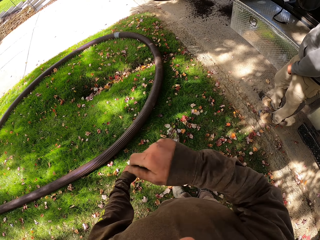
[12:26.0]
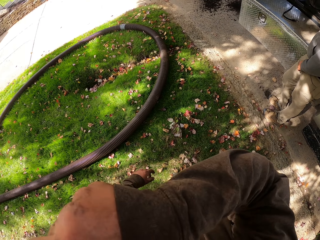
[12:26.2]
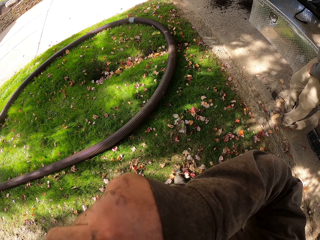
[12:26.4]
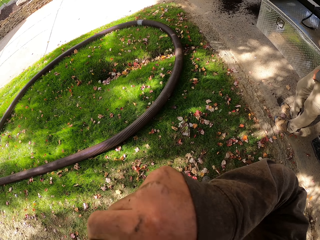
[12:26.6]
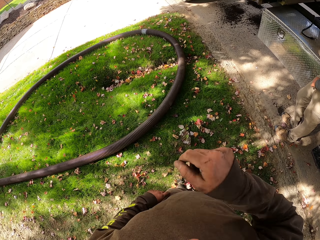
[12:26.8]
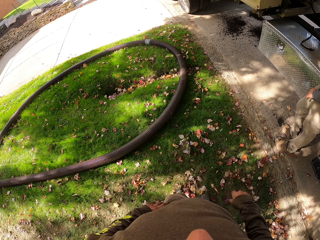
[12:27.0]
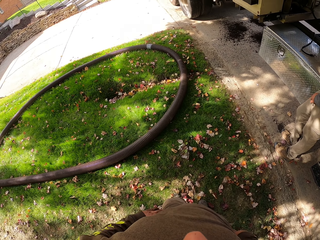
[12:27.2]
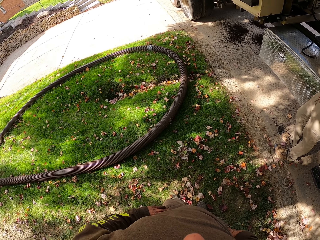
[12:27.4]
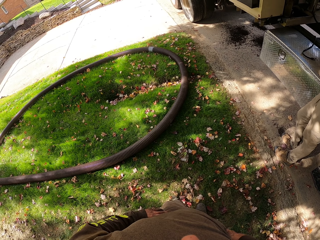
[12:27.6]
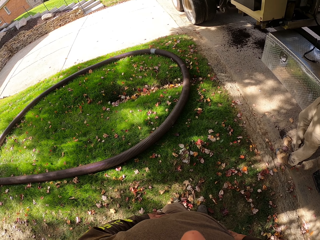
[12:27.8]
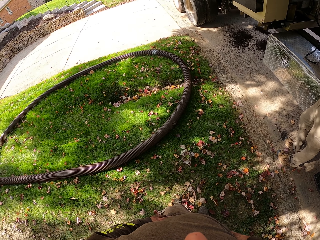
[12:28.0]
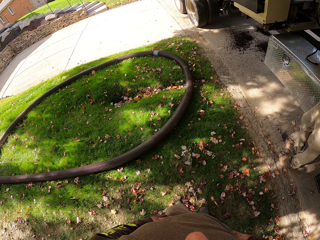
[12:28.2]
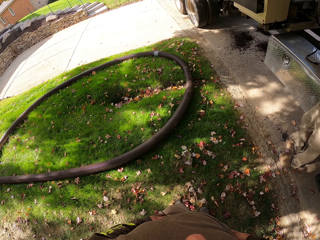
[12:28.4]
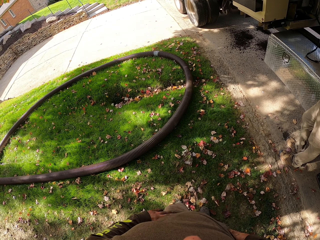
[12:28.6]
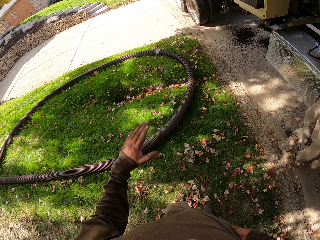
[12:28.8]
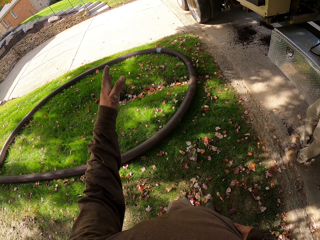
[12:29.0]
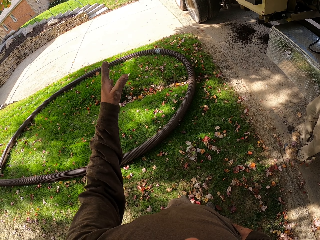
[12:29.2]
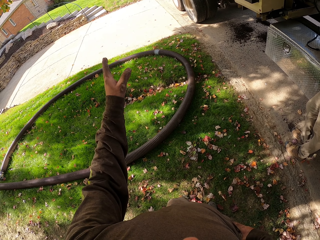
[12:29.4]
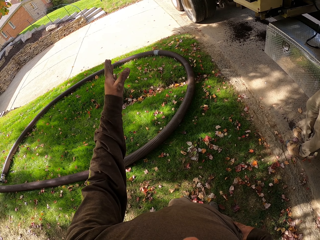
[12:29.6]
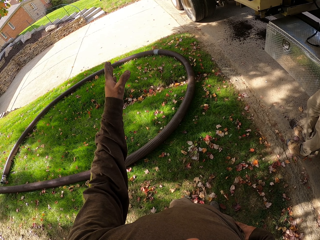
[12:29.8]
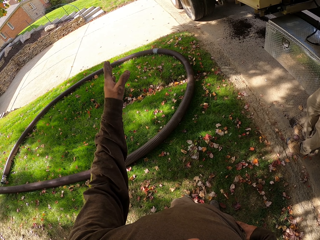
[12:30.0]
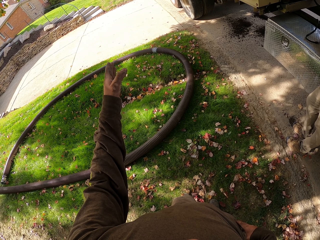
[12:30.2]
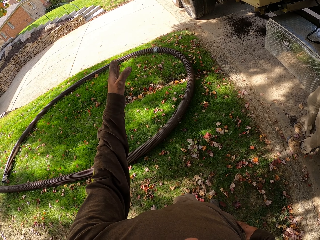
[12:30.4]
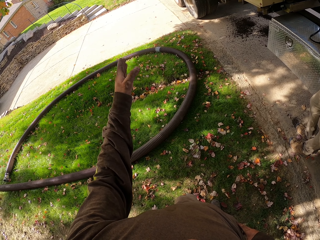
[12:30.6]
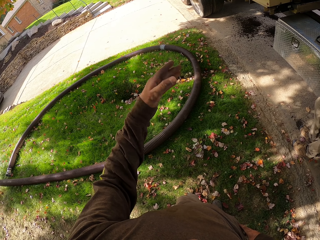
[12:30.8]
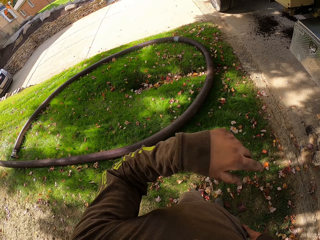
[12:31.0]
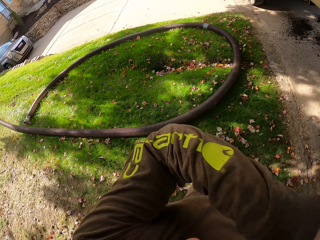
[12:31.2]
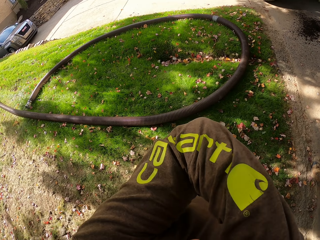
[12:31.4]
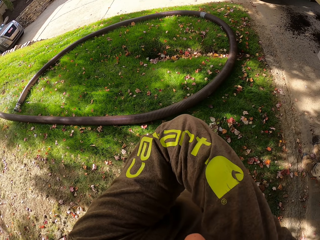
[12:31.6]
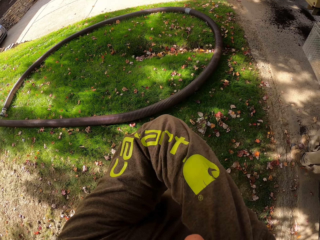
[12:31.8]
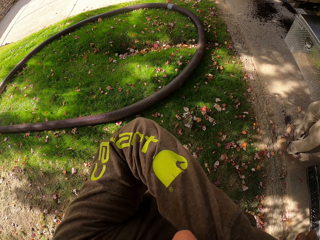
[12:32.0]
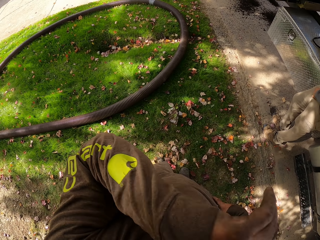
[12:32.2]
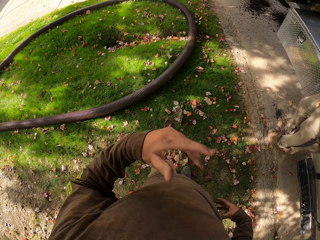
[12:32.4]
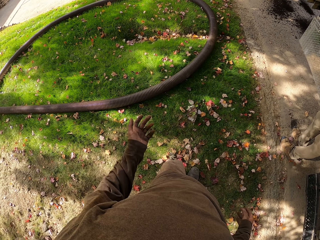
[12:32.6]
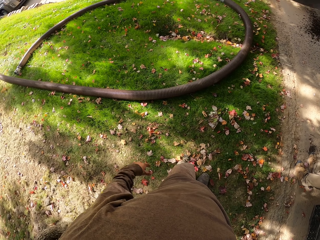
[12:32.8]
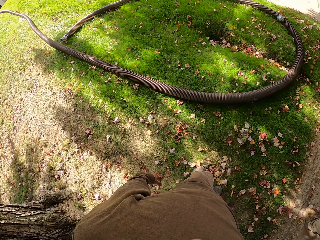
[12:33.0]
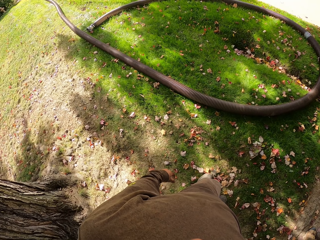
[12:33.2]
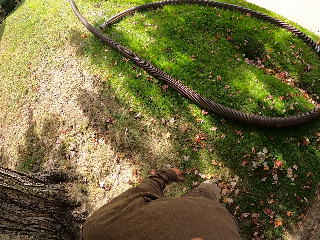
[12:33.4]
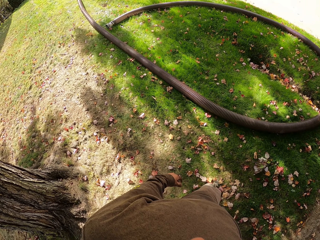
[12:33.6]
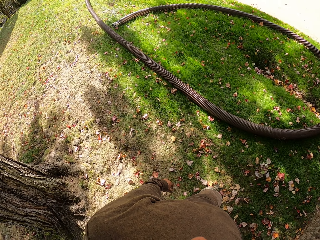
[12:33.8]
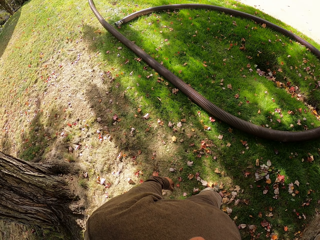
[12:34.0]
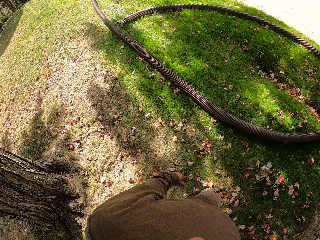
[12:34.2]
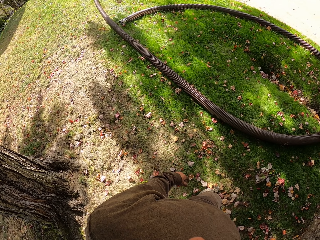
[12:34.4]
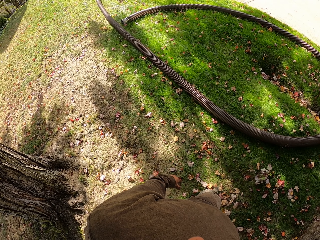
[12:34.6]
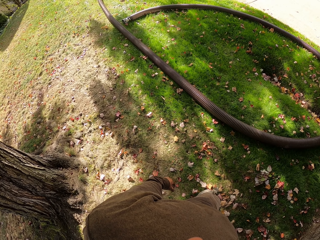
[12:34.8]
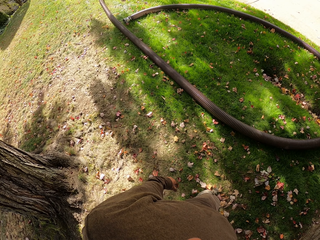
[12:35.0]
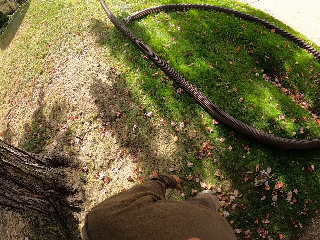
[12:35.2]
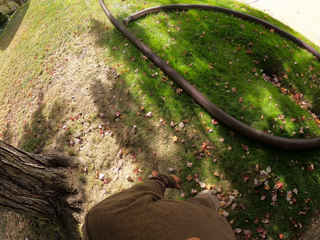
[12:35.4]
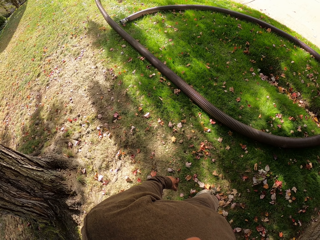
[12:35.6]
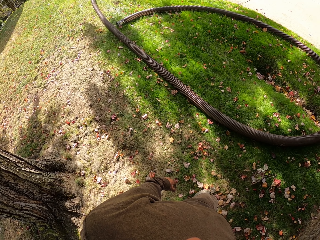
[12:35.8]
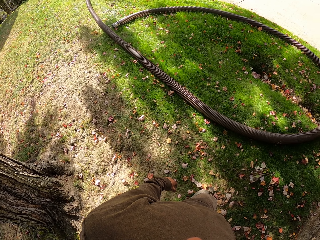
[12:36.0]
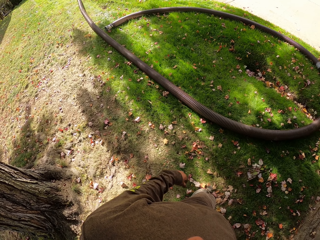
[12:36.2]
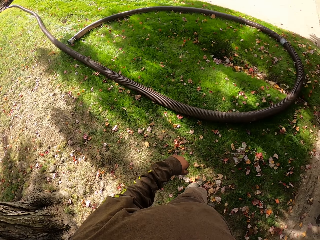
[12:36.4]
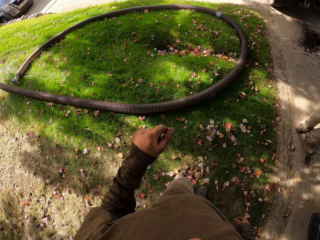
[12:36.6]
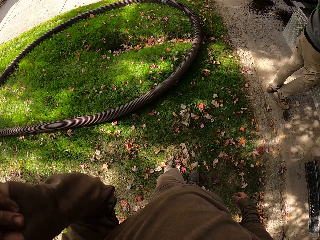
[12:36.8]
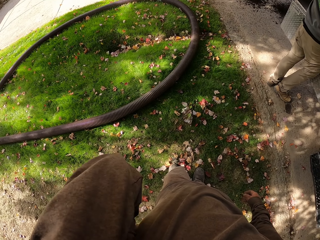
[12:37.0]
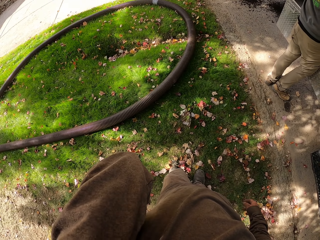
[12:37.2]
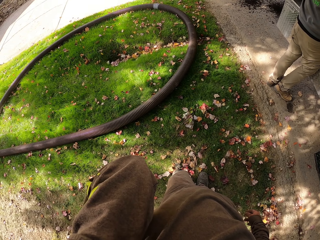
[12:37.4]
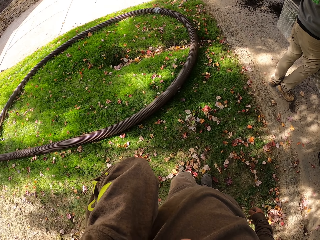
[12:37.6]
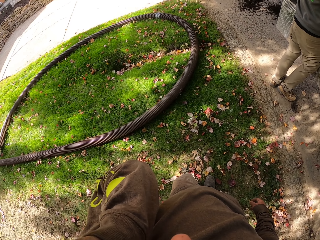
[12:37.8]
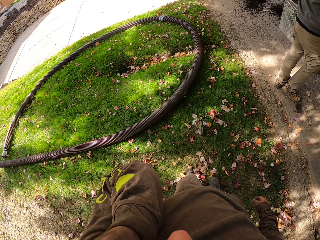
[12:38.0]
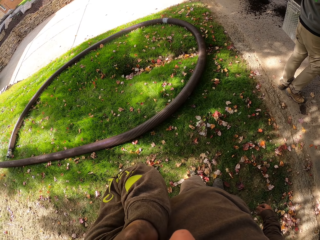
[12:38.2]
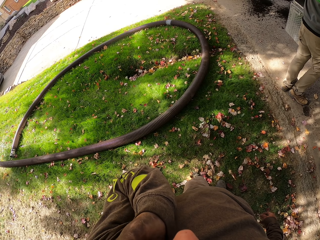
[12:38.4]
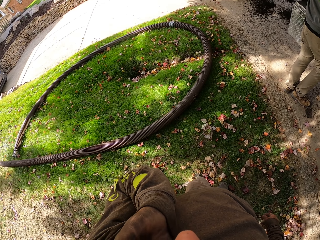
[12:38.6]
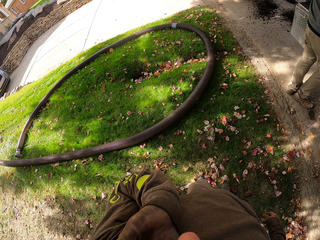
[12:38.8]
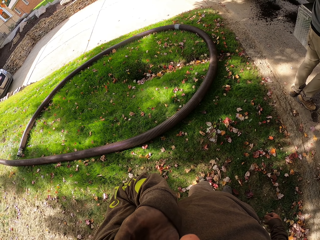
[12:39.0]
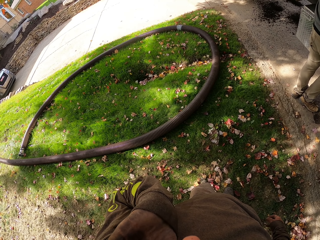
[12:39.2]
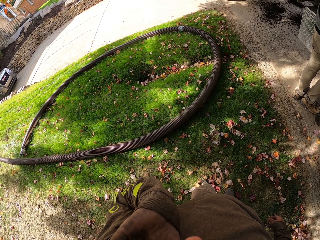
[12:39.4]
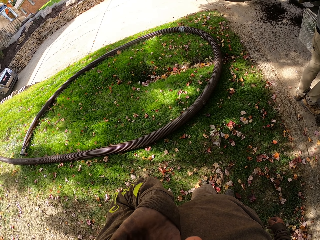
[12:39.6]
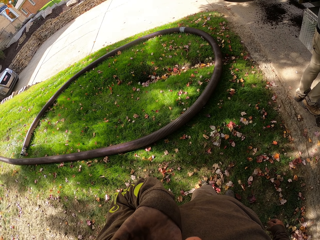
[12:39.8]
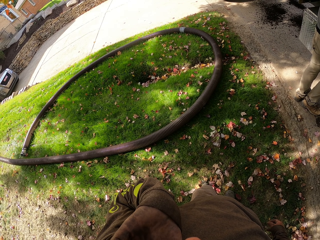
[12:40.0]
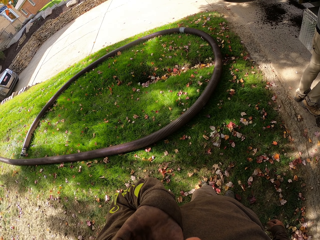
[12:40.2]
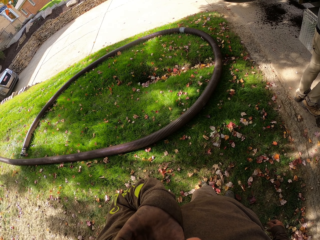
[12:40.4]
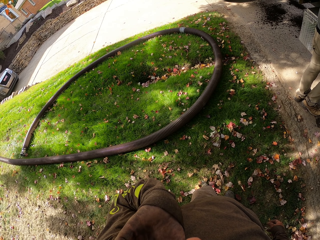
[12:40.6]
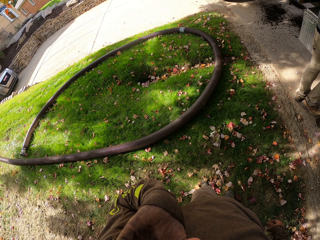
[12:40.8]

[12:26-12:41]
The camera wearer folds his right hand. He wipes his face with his right hand. He talks to a person. He lifts his hand. He wipes his face with his left hand. He drops his hand. He looks around. He folds his left hand. He raises his hand.

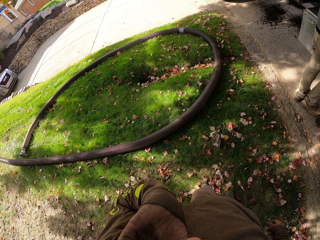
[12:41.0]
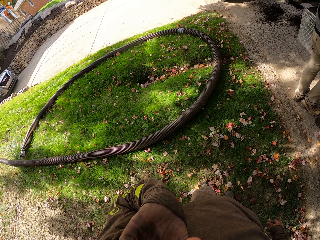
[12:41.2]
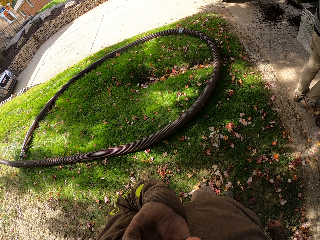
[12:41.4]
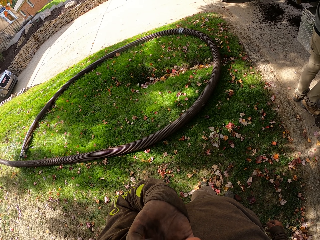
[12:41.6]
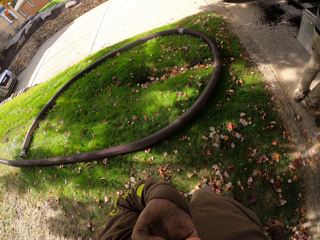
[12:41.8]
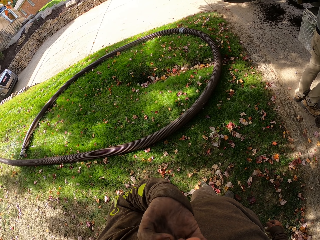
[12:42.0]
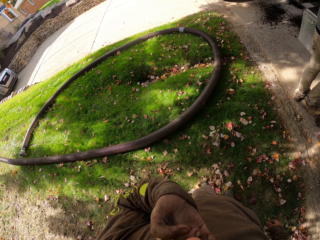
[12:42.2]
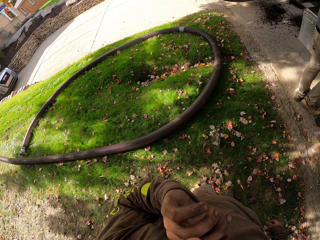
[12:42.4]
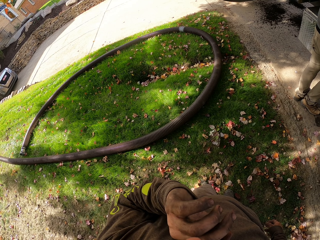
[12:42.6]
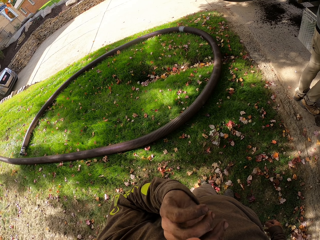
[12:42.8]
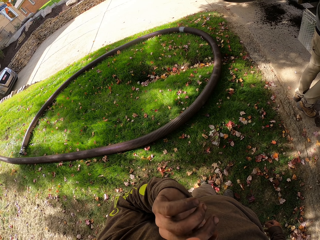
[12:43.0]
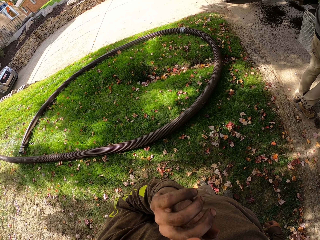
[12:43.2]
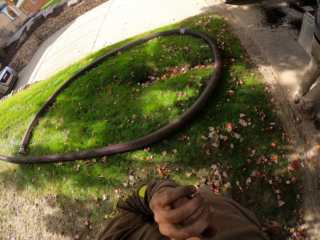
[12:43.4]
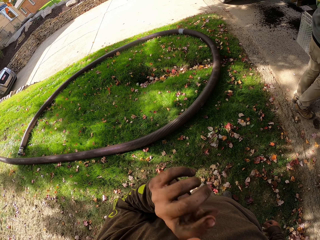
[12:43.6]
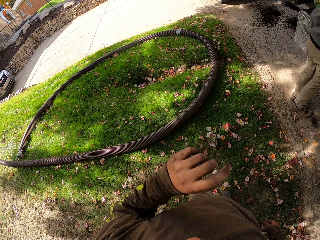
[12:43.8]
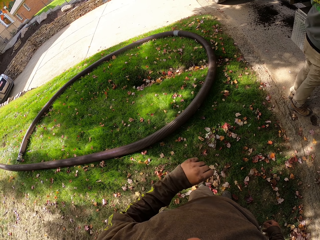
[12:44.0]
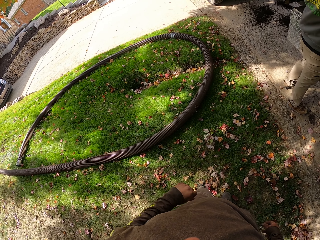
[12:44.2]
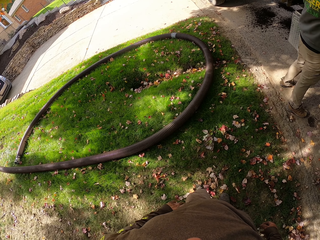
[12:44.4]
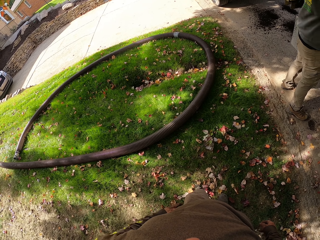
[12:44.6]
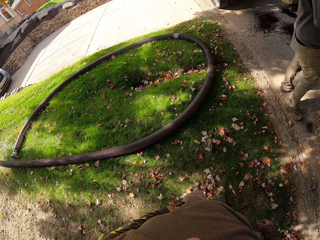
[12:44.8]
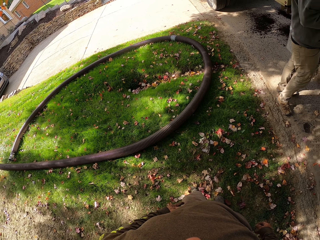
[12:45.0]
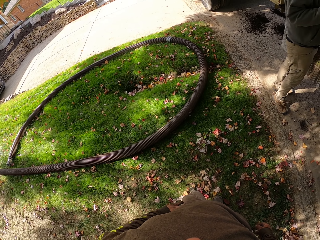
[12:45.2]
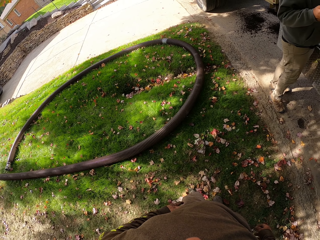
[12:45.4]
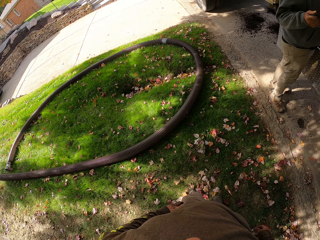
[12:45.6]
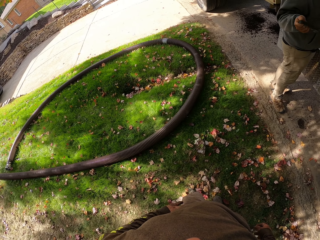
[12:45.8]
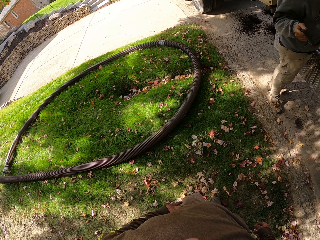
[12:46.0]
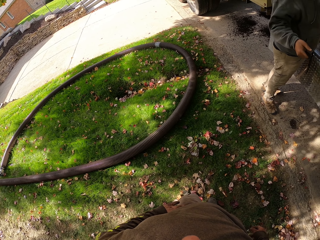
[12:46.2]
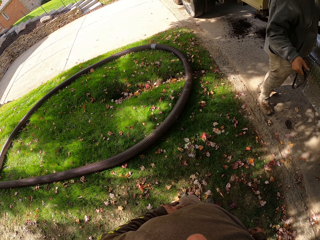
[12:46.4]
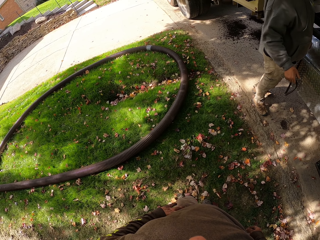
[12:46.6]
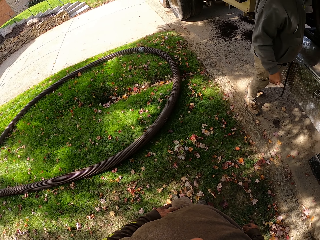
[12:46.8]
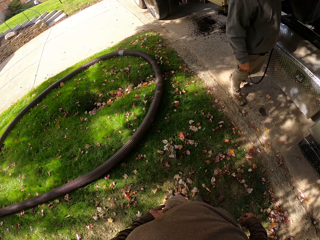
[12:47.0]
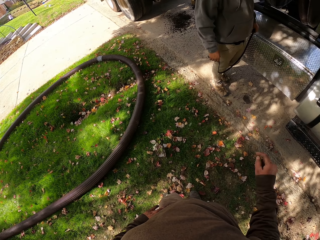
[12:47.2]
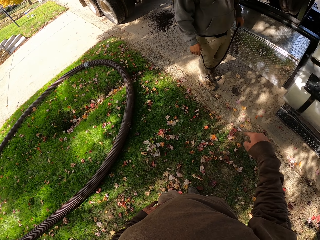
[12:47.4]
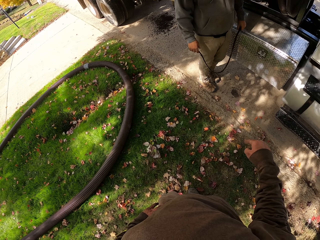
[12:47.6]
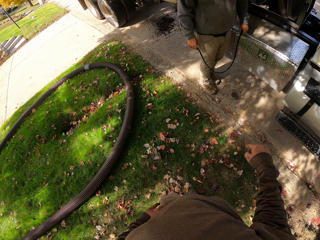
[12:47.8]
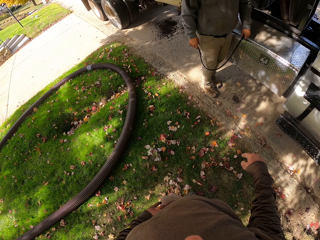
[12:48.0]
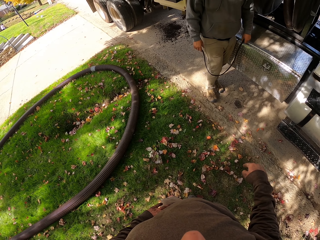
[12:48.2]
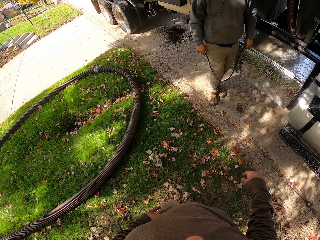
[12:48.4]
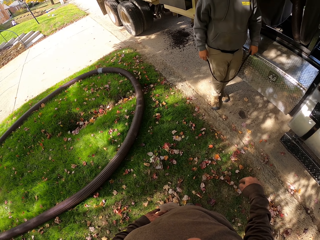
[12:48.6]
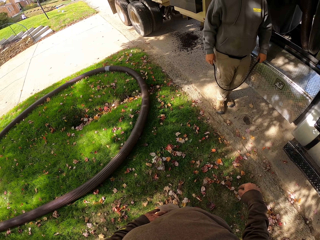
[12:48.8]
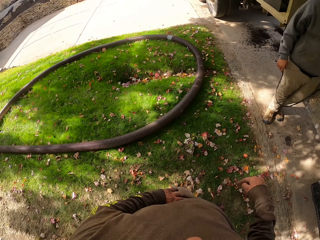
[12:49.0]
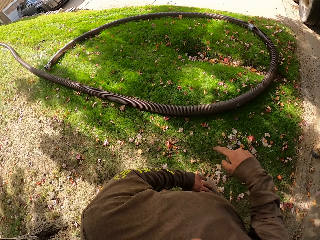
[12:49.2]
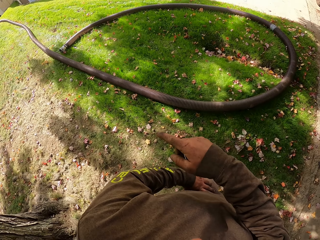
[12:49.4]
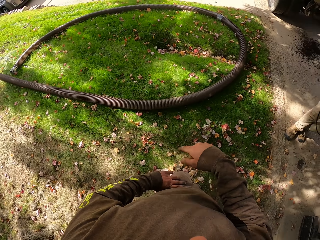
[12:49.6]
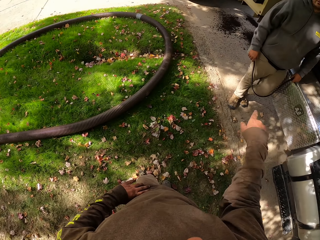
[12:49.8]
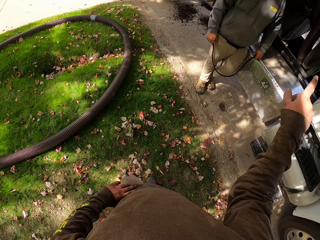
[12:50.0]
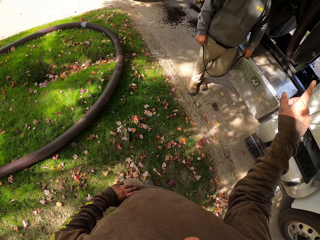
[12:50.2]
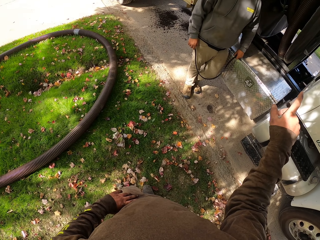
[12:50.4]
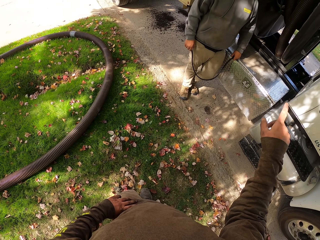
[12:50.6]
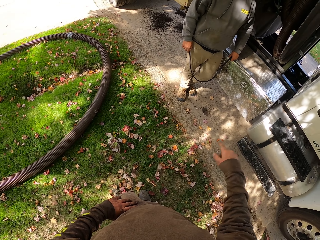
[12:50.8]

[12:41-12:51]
The camera wearer moves his hand. A man talks to the camera wearer. The man moves his body. The camera wearer moves his hand. He points at something.
